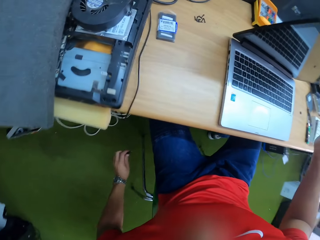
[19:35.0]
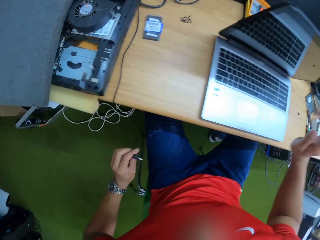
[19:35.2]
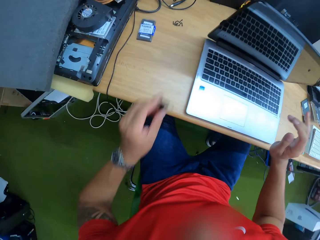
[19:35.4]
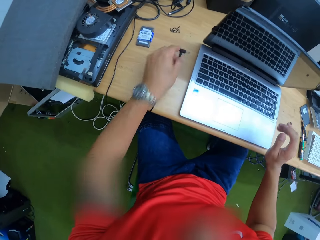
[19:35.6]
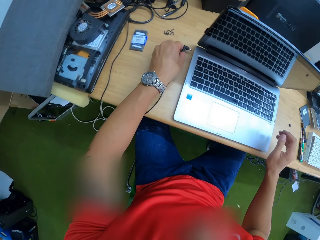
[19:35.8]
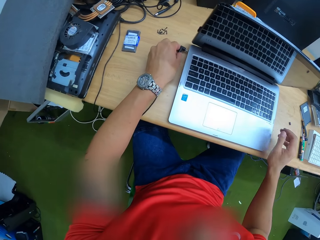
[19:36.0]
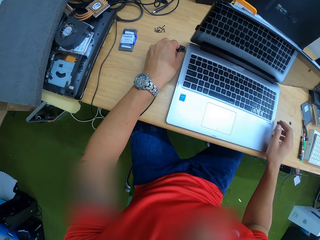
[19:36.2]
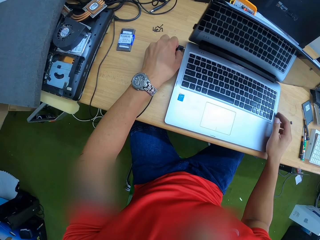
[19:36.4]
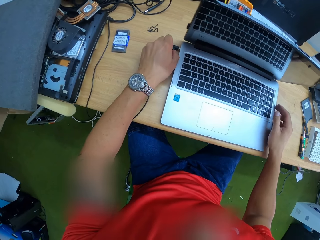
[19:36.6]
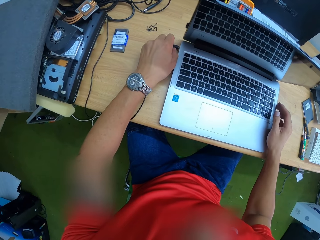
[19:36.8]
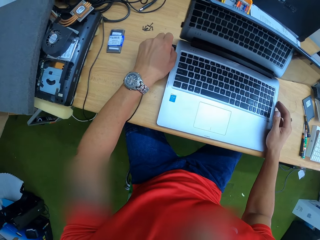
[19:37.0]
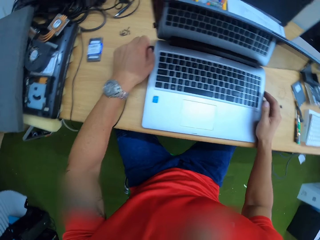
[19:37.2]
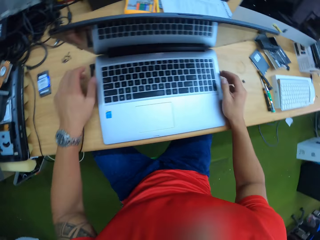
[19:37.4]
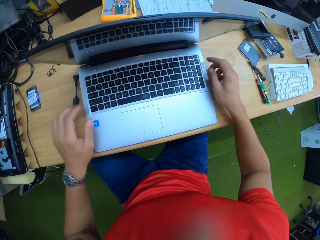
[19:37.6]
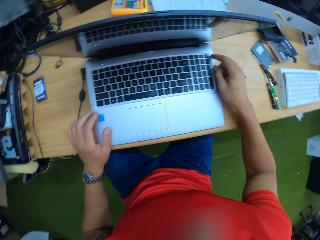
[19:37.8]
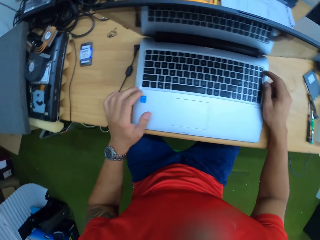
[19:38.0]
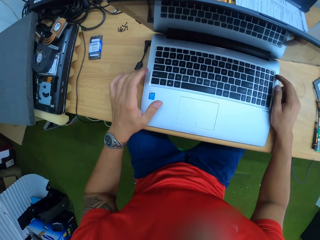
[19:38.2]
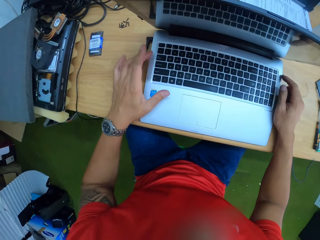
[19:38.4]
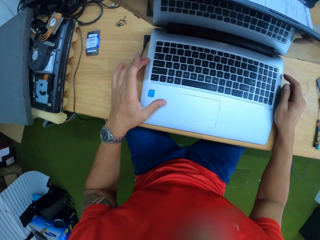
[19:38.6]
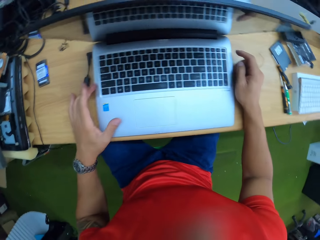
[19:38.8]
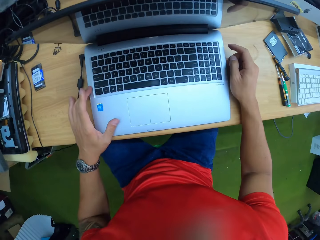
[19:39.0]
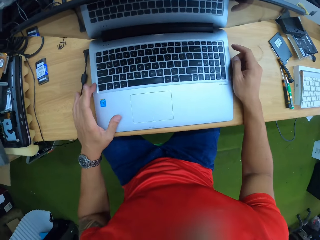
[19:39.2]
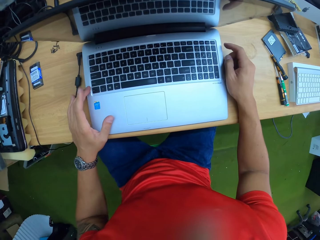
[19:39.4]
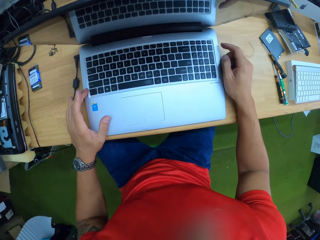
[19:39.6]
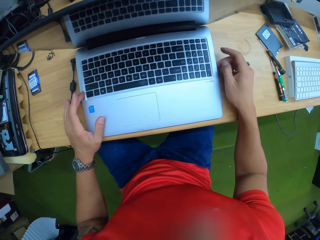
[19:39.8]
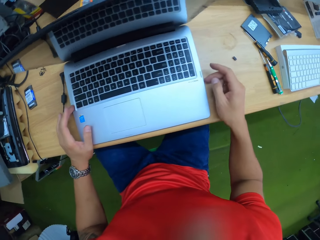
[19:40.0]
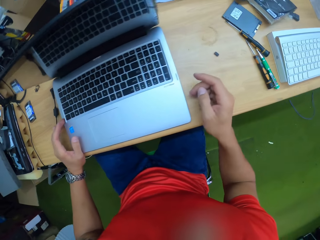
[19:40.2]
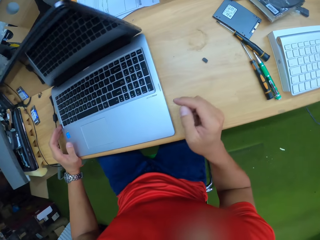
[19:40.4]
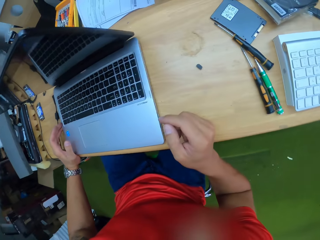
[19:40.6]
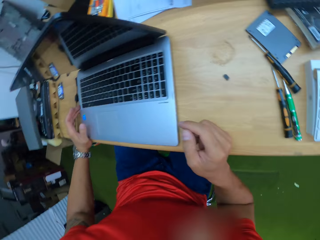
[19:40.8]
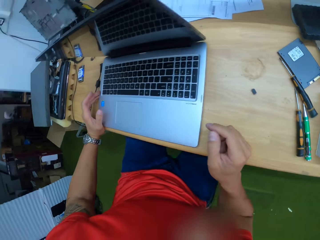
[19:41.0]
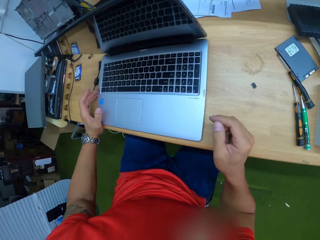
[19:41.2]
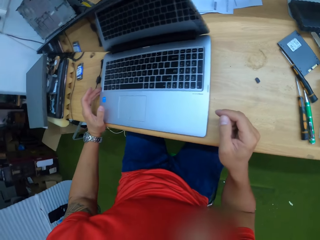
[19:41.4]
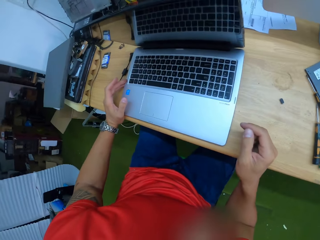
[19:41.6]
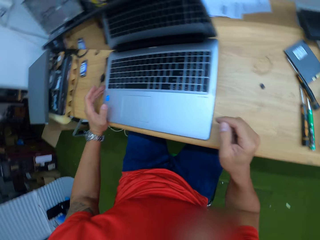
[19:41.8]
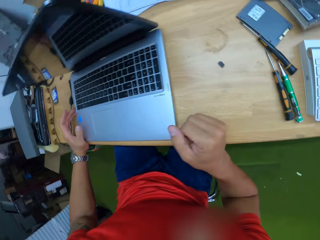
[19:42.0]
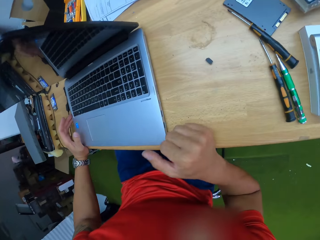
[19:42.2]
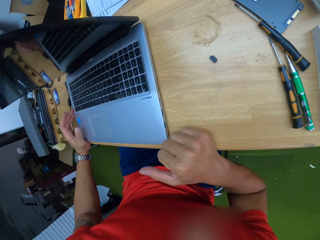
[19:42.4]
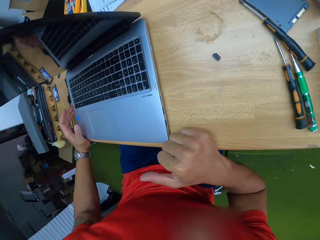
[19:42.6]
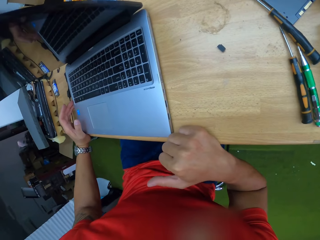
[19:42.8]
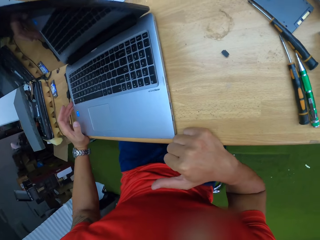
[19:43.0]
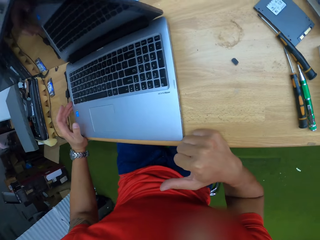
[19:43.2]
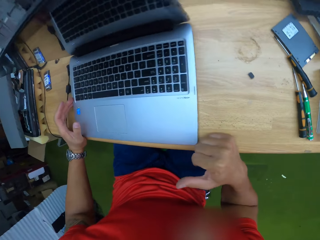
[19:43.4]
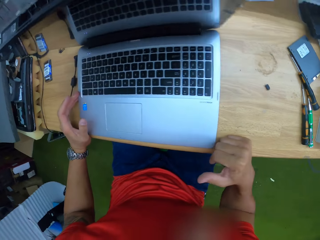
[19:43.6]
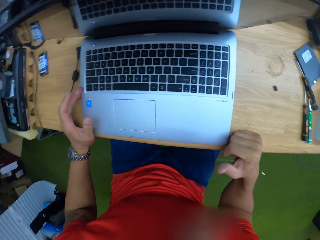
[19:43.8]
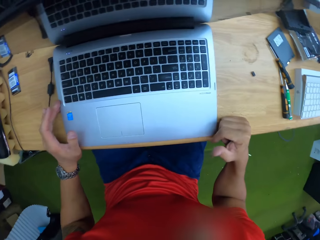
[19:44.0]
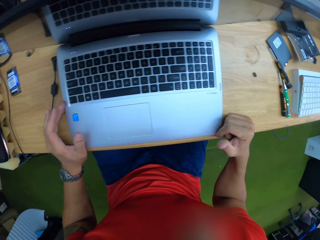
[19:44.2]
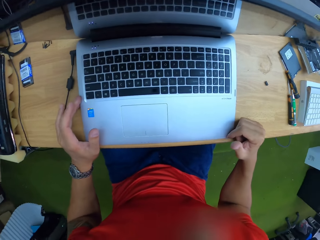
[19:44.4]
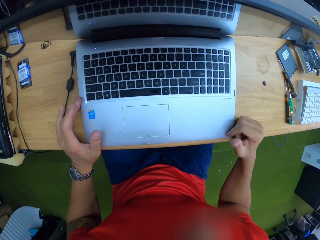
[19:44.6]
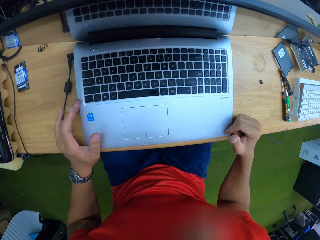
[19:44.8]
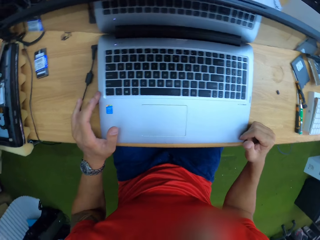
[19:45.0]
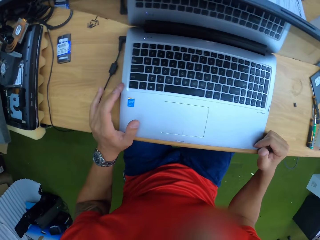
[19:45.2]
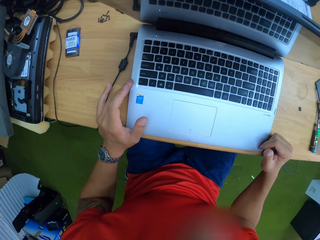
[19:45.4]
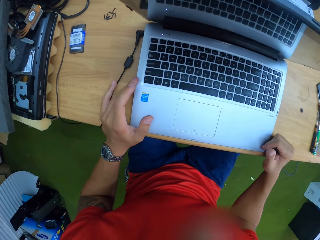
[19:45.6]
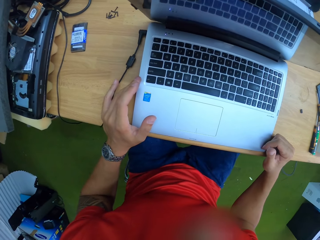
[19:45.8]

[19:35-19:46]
The camera wearer corrects the charger cable. He connects the cable to the power unit of the laptop with his left hand. He presses a button on the keyboard of the laptop with his right index finger. He looks around.

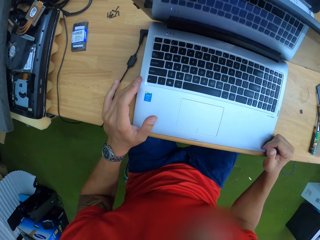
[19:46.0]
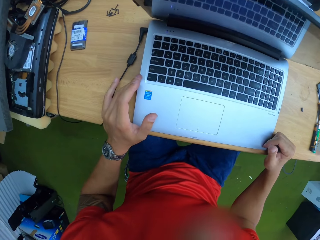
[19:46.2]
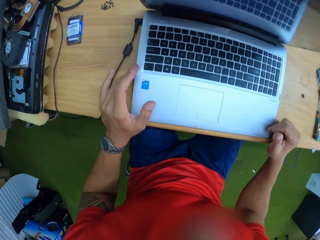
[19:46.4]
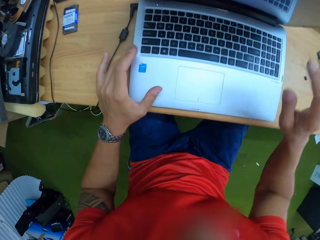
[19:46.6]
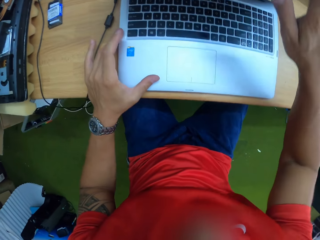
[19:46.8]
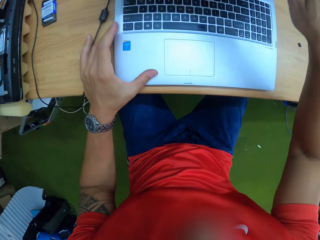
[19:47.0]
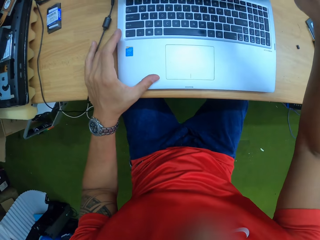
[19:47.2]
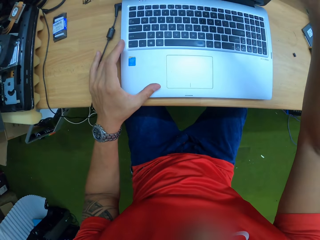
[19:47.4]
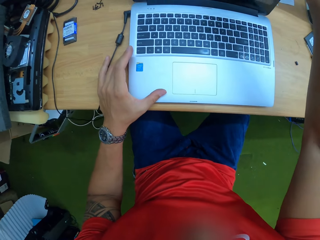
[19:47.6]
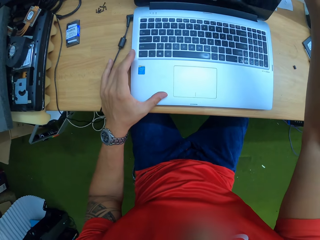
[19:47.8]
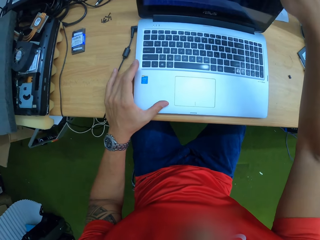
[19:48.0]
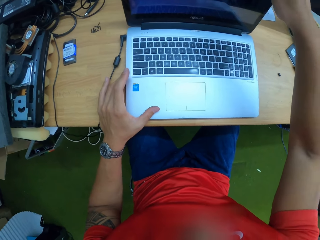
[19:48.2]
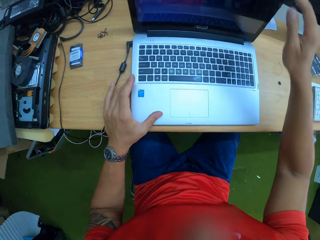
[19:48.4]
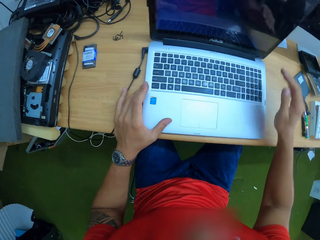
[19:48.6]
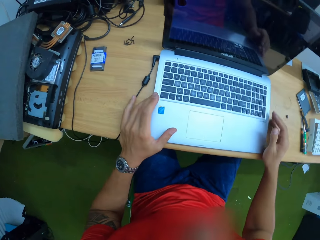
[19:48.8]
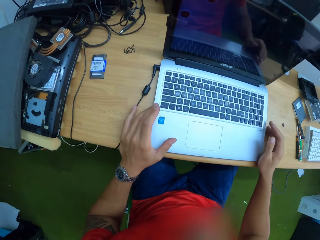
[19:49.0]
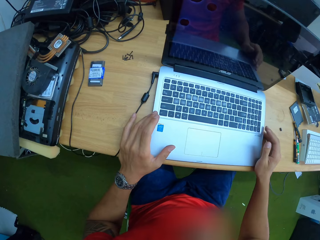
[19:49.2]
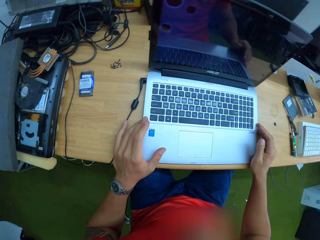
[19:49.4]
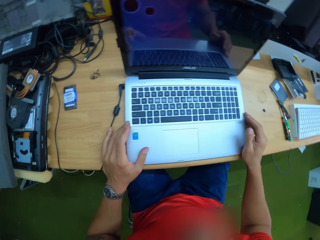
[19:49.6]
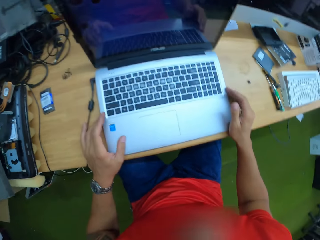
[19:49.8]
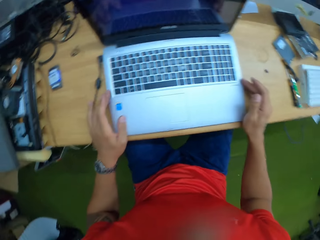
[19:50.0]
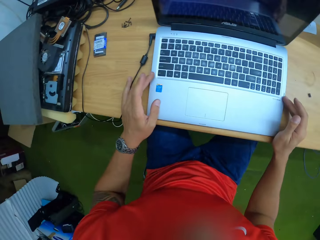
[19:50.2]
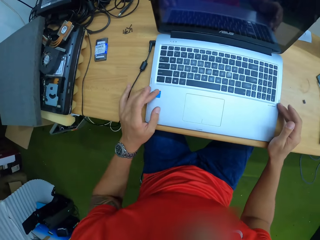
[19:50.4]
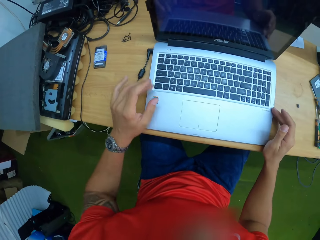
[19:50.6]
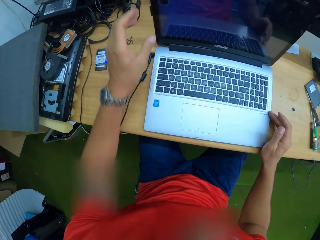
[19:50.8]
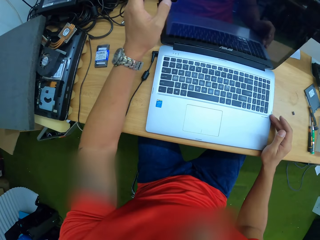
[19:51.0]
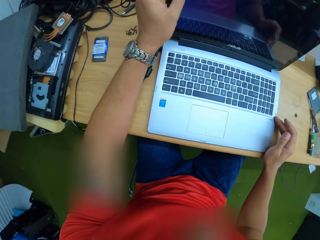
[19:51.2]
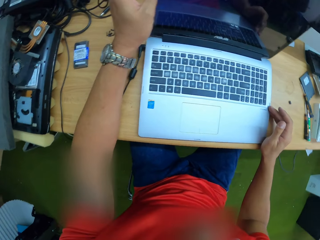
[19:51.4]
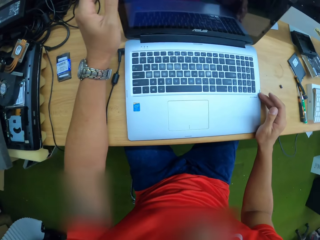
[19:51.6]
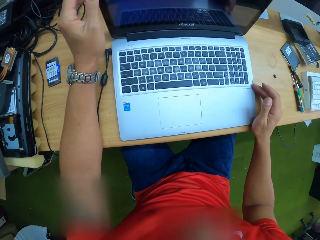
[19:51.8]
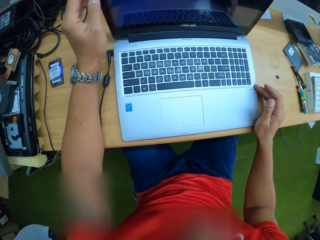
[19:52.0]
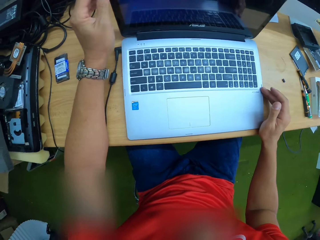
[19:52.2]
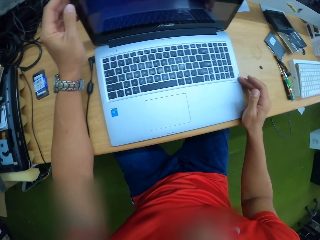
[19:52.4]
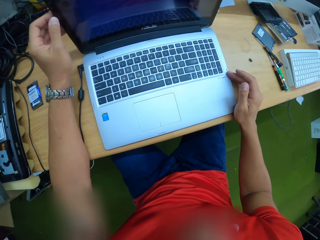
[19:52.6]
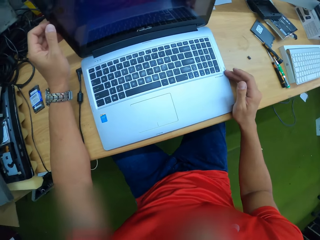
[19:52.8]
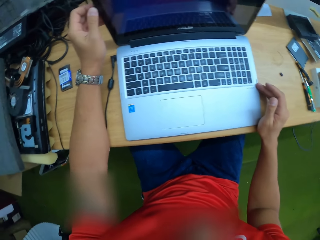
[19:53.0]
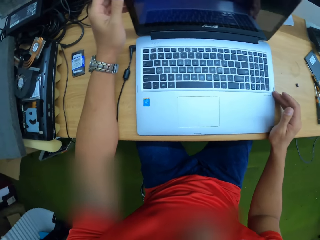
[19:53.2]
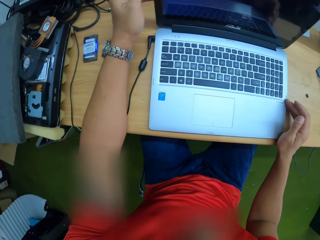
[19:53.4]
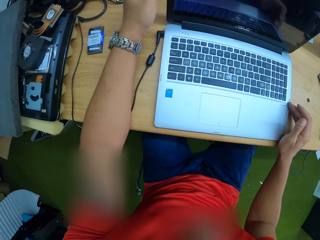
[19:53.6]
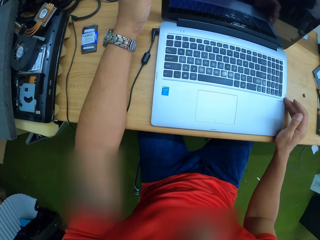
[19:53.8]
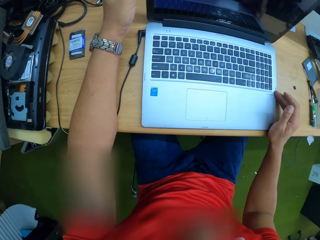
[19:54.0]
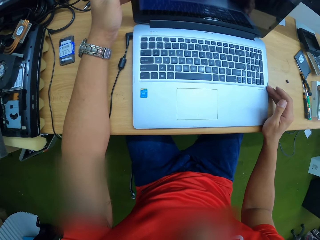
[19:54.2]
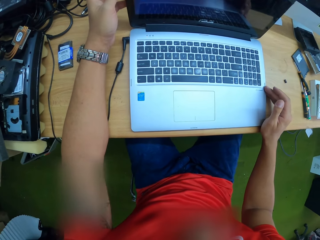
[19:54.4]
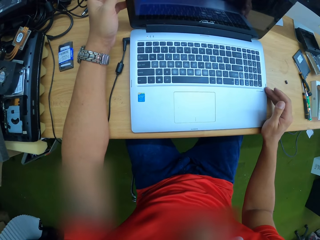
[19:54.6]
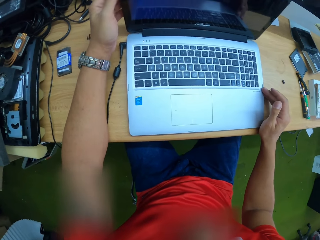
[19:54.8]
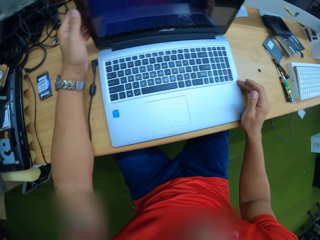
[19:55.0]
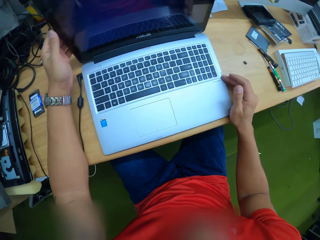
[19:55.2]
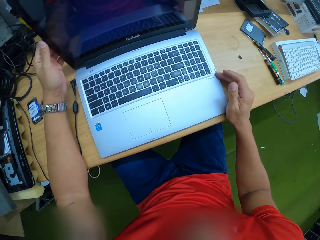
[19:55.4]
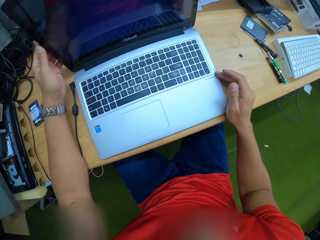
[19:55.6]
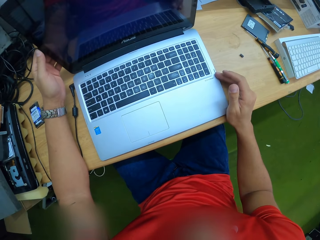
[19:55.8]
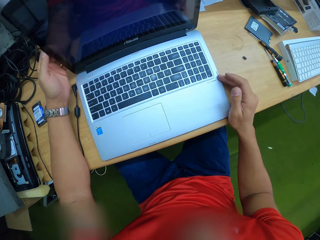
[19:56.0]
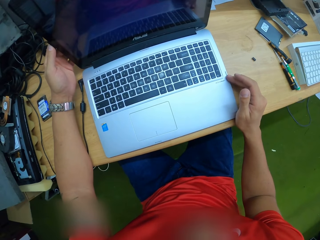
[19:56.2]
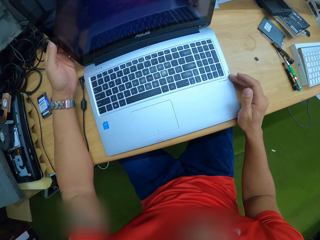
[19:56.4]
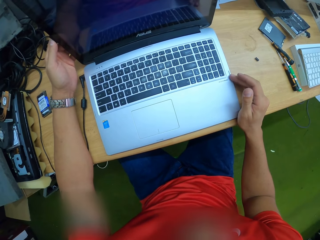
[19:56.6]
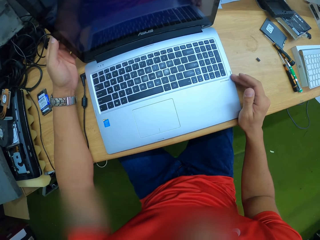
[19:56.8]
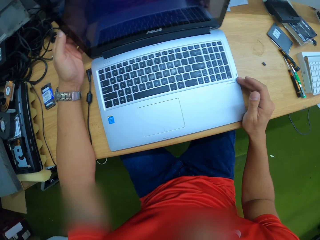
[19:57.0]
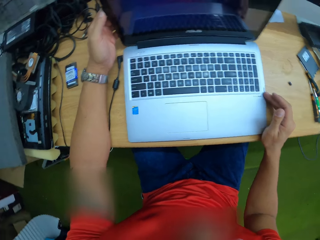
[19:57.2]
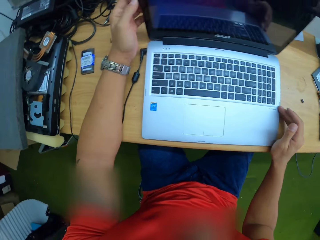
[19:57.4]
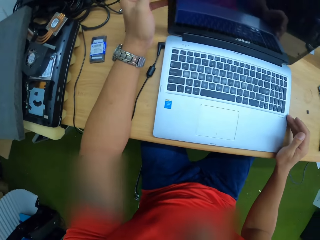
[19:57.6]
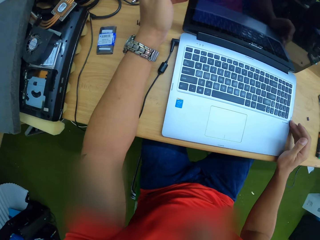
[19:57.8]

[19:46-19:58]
The camera wearer flips the laptop screen. He looks around. He holds the screen of the laptop with his left hand.
